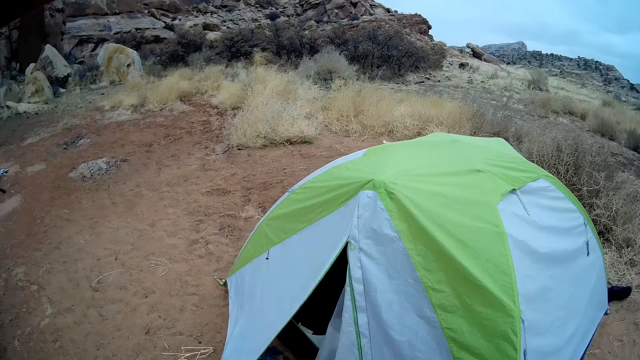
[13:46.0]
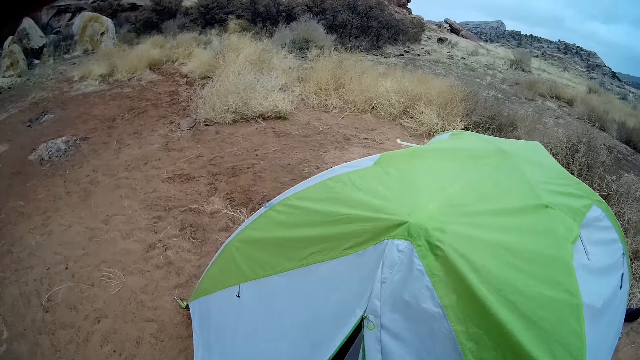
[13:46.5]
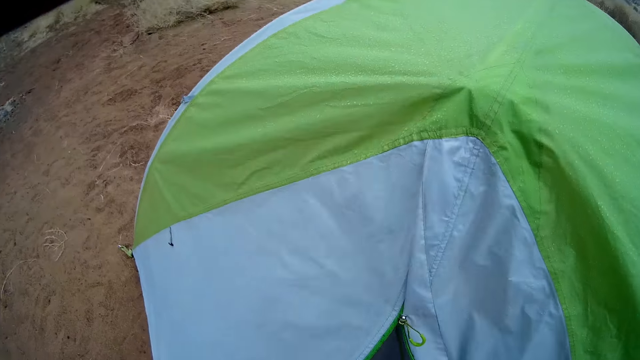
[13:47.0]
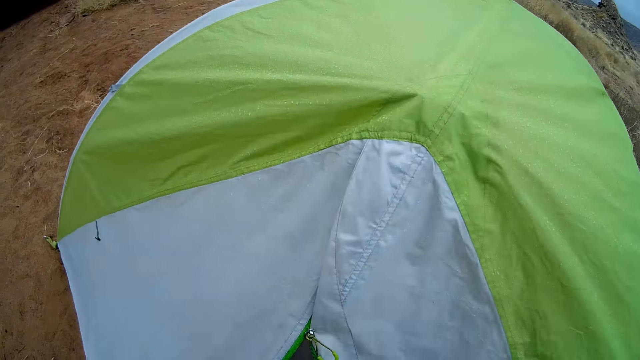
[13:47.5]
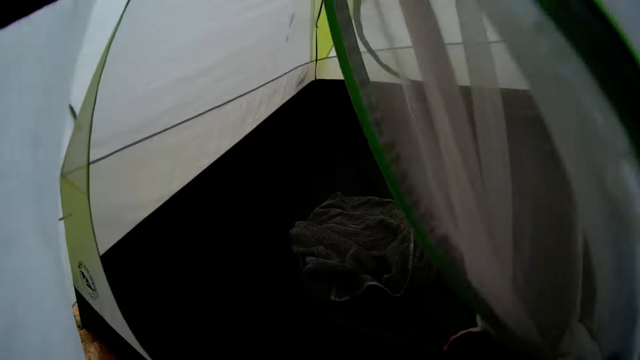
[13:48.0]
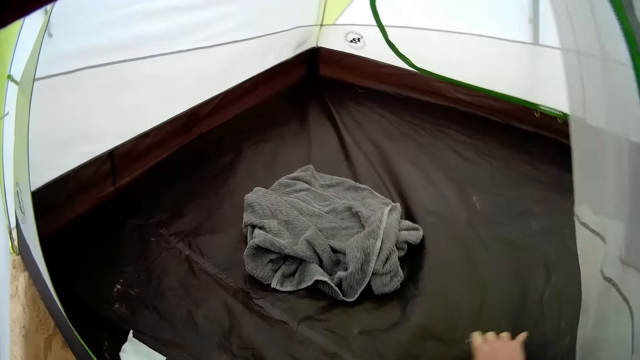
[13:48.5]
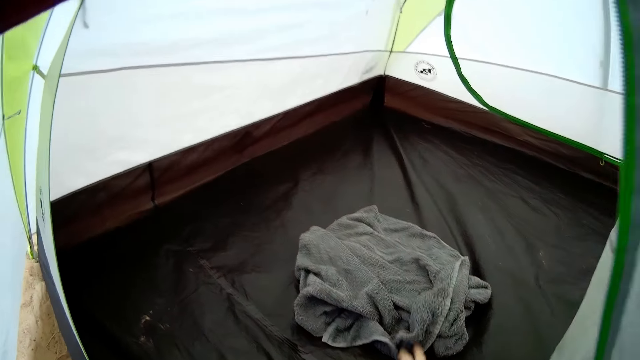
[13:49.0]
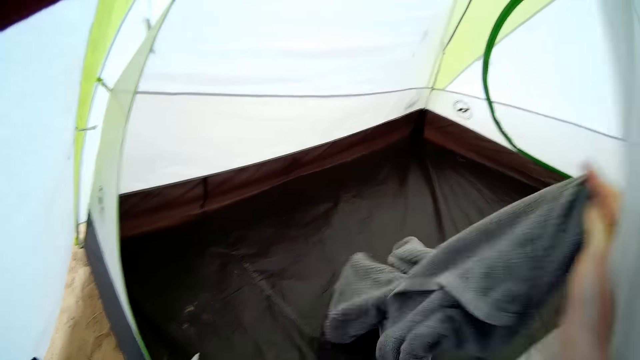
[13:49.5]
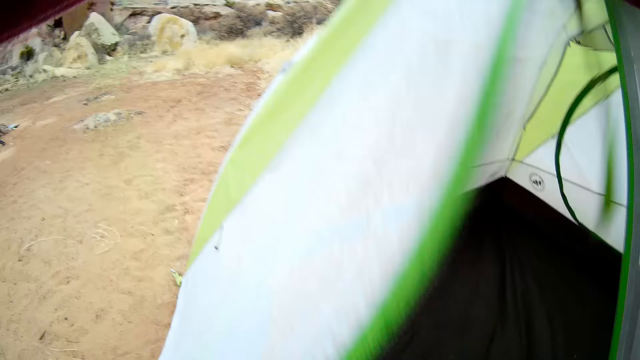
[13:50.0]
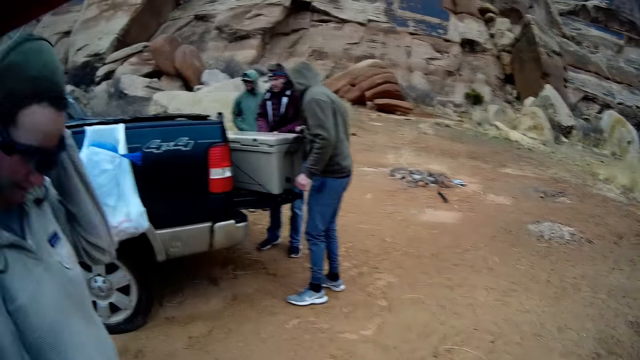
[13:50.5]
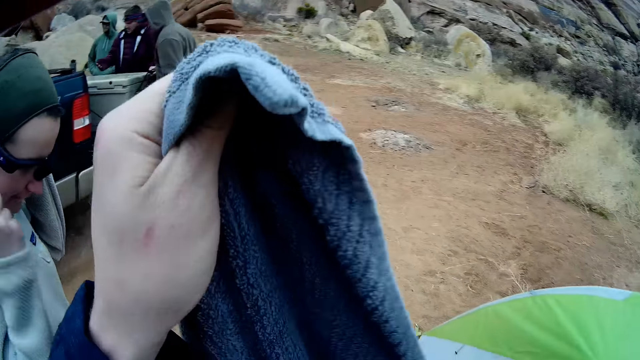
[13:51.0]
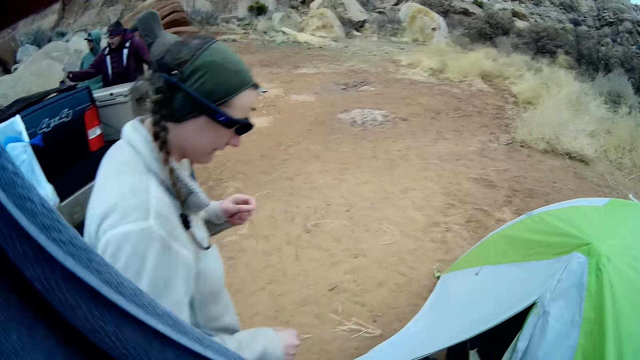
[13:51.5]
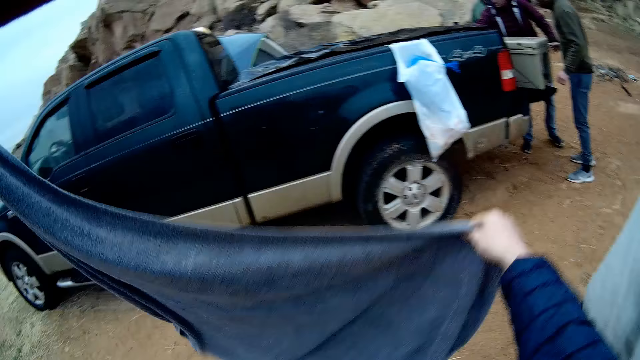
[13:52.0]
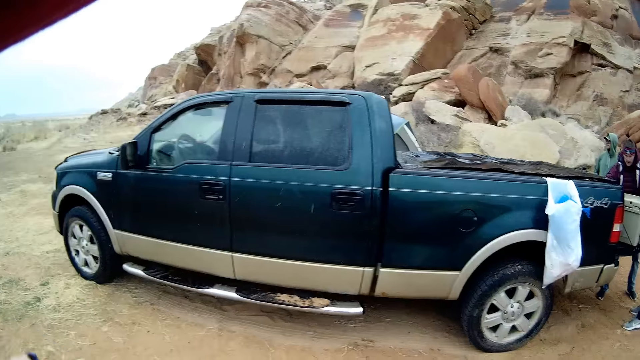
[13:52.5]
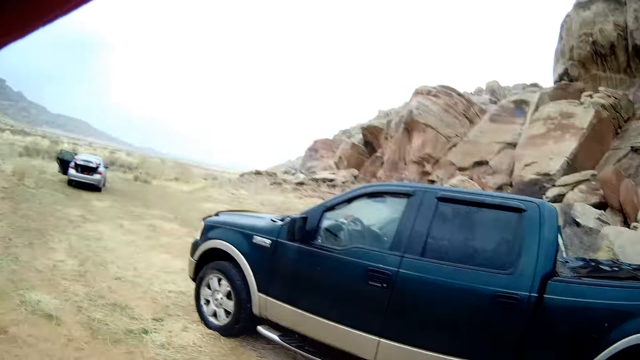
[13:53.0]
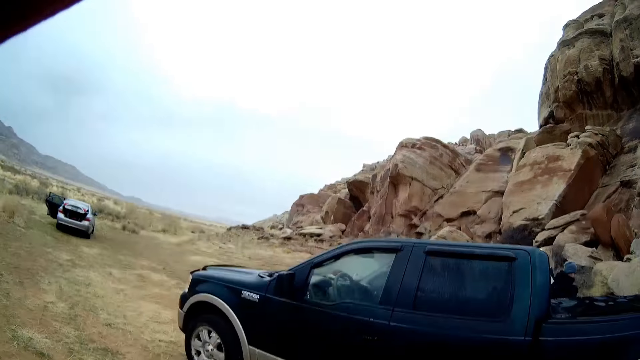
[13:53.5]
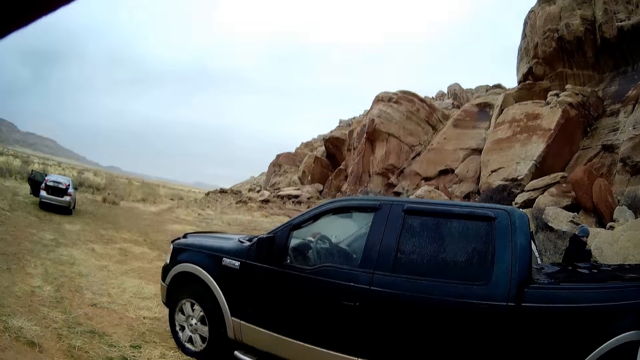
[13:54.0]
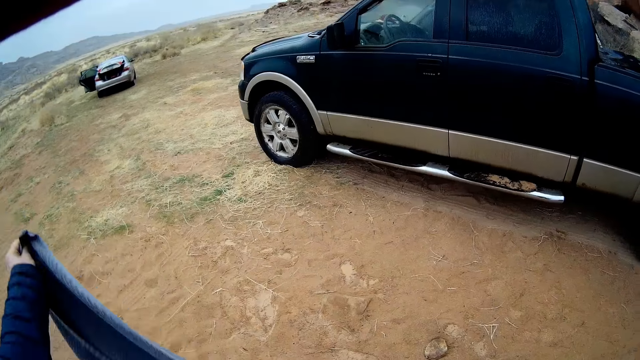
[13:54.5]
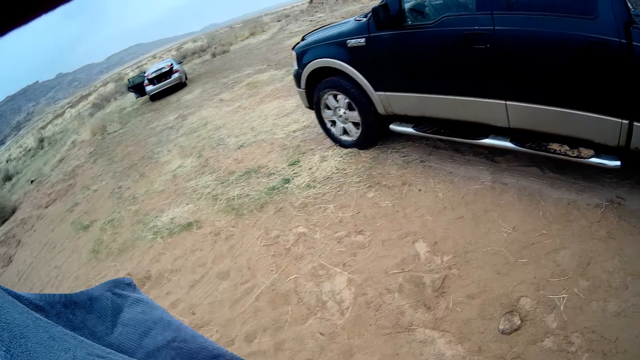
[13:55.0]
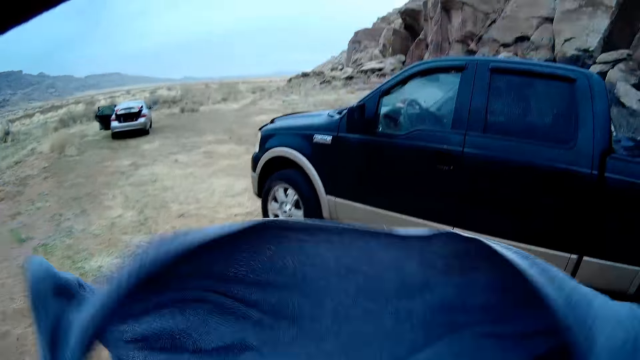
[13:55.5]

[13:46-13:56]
The camera wearer enters a tent. They pick a towel from the tent. They shake the towel, lift the towel up and look around the field.

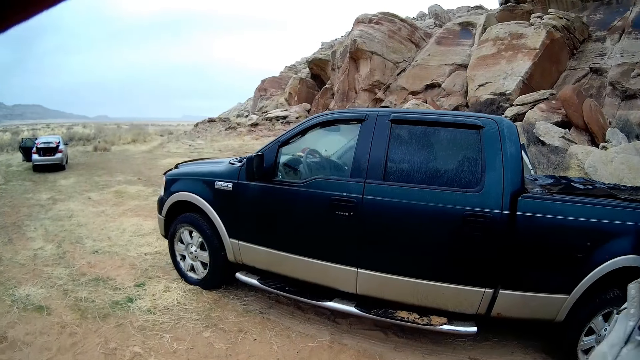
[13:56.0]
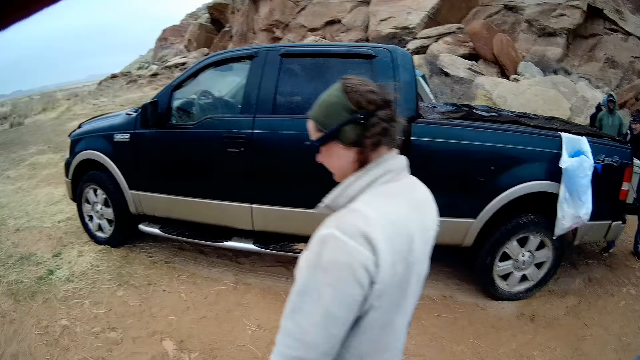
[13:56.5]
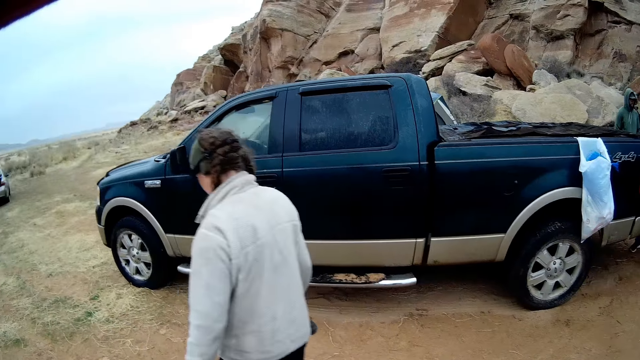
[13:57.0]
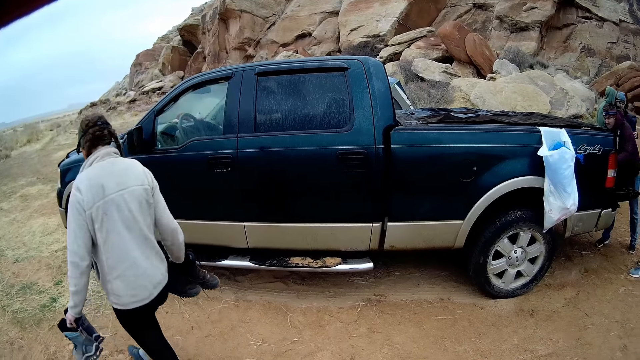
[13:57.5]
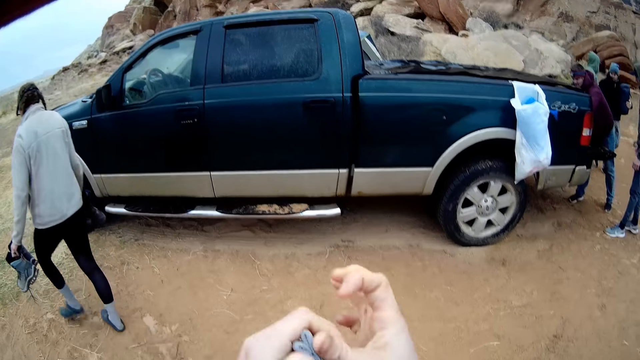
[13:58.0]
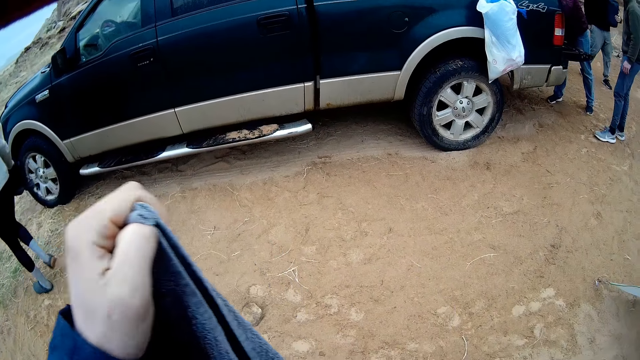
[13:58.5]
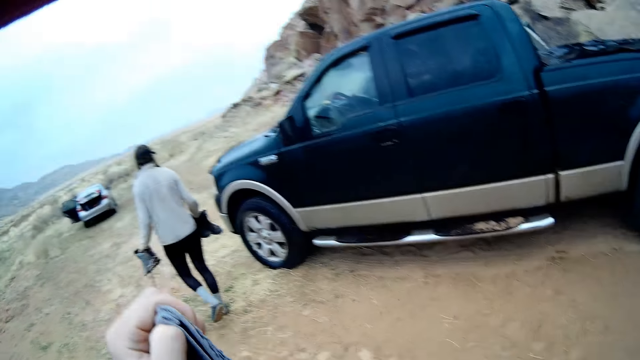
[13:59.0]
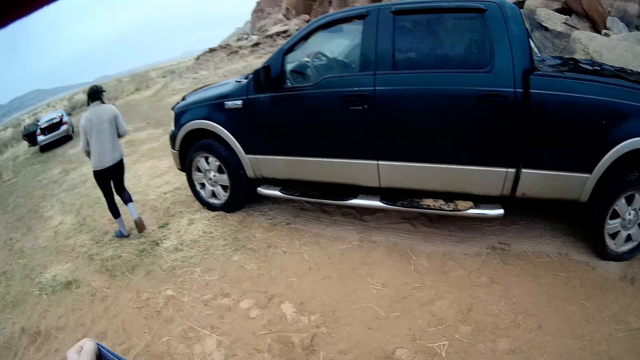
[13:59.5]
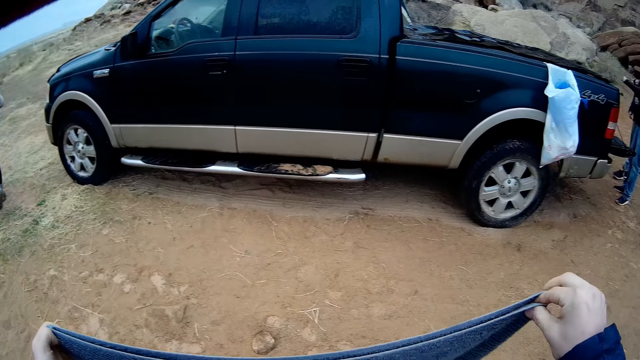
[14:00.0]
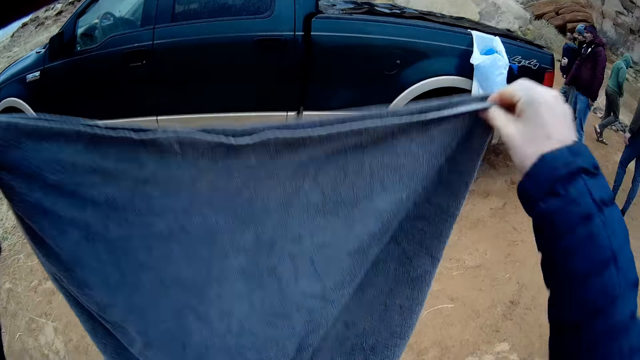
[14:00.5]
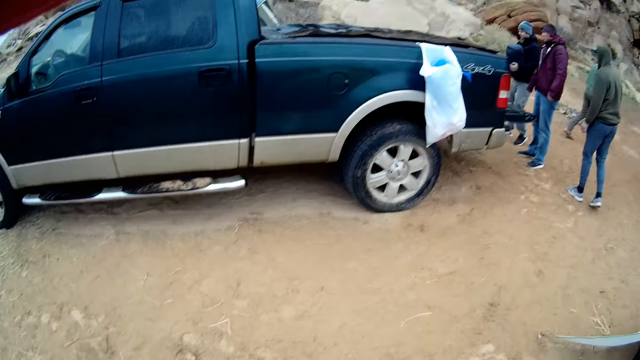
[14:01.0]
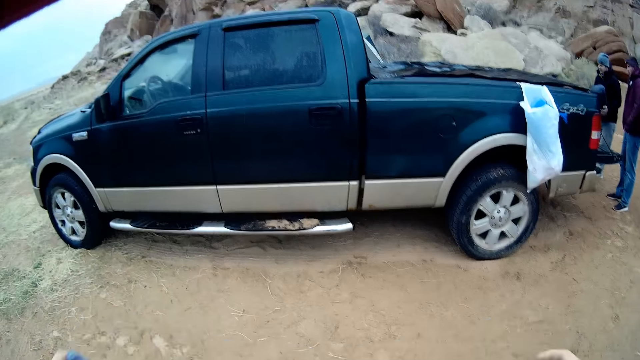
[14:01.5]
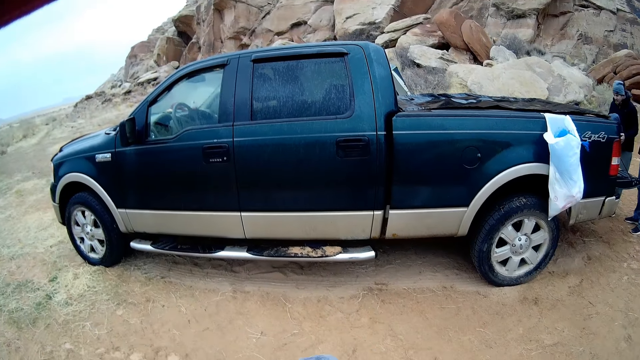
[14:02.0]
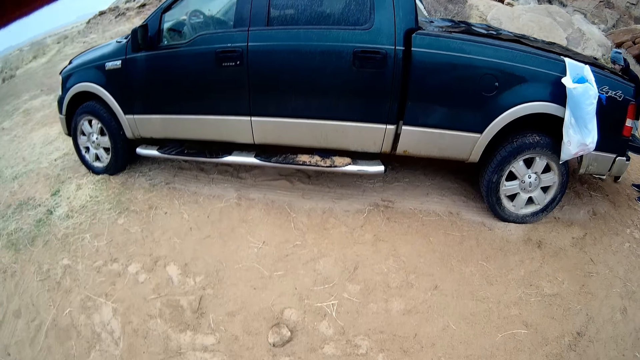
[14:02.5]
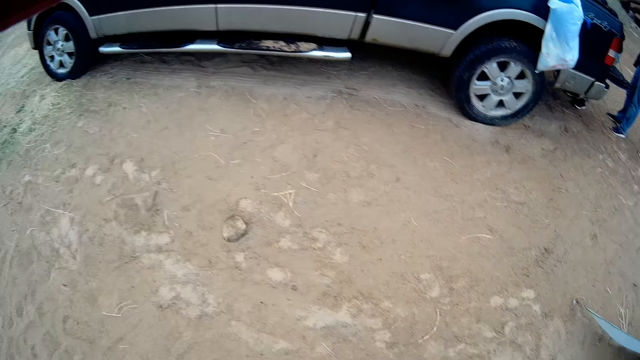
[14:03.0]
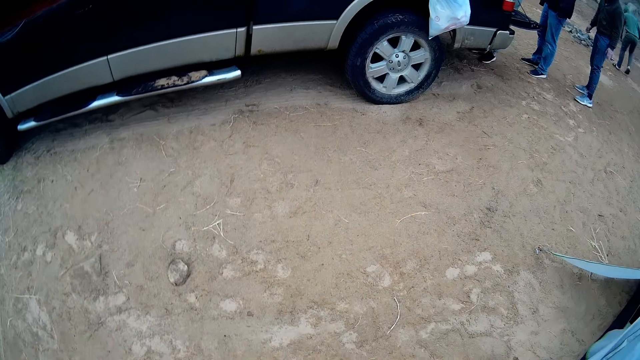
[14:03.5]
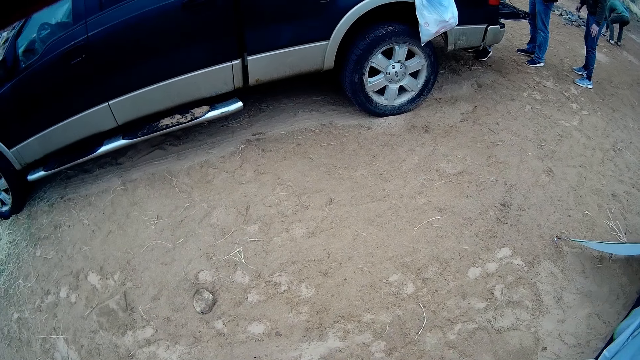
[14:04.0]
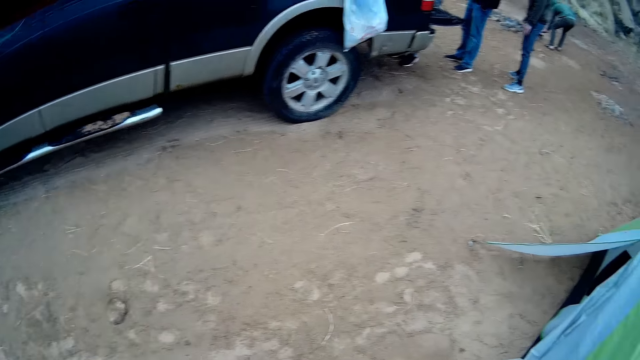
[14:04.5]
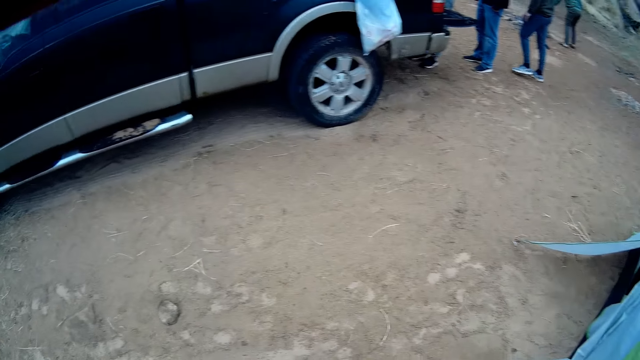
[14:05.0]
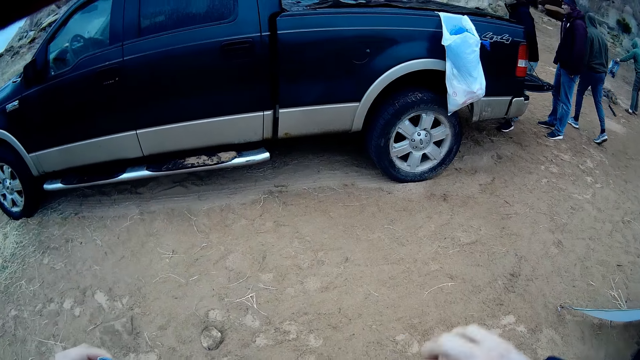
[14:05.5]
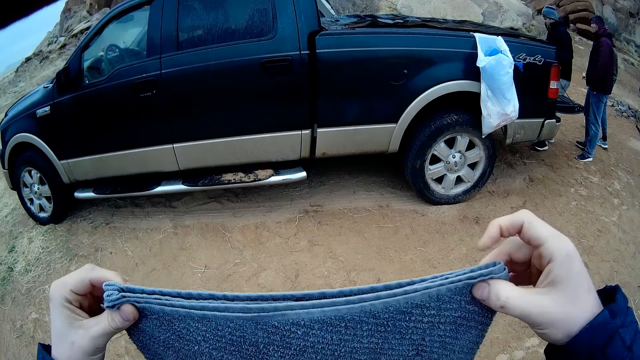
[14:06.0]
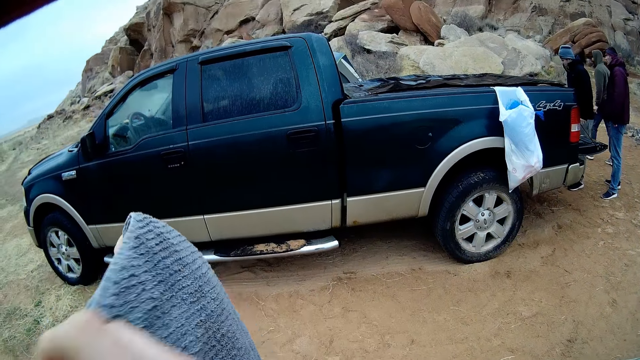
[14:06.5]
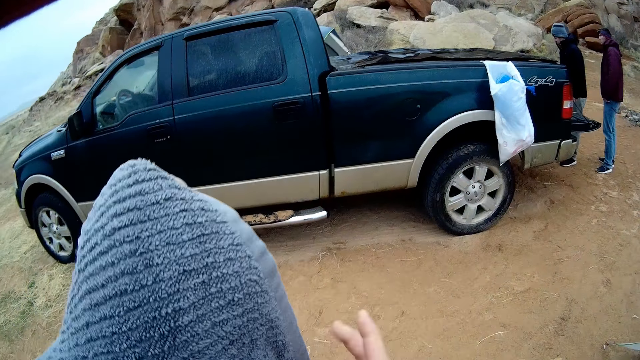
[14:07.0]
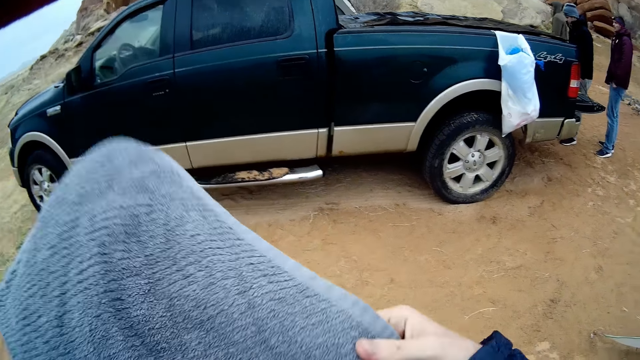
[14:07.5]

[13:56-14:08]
A woman walks past the camera wearer. The camera wearer folds the towel. They look around the field. They shake the towel and fold the towel.
